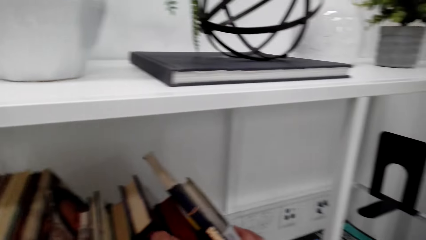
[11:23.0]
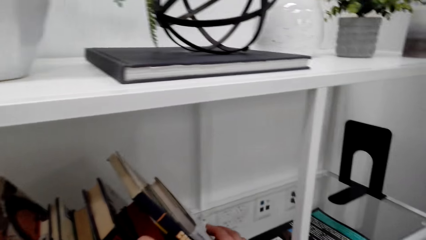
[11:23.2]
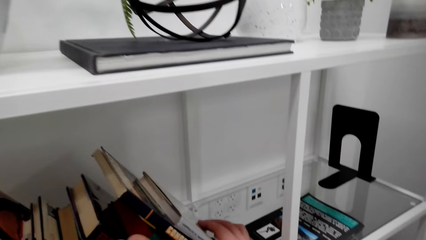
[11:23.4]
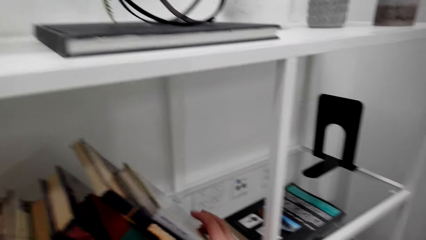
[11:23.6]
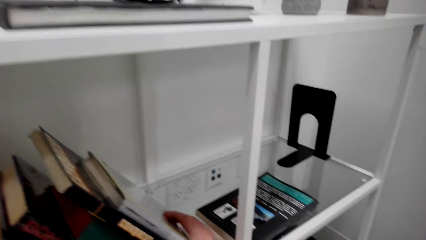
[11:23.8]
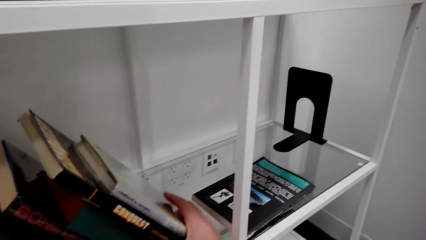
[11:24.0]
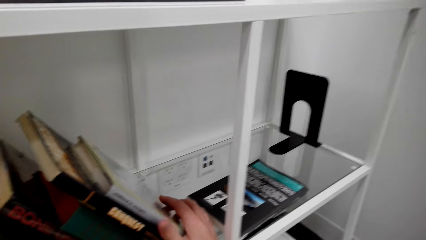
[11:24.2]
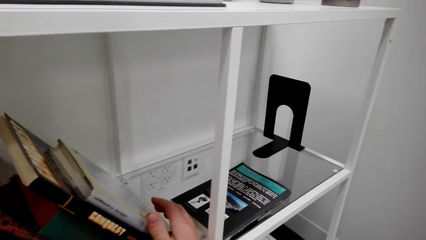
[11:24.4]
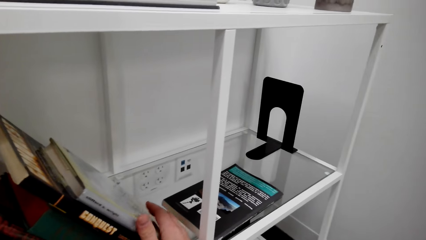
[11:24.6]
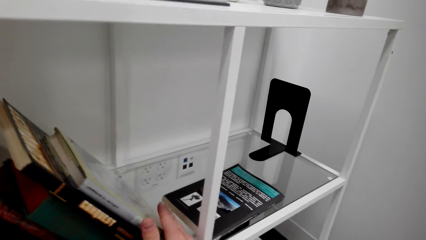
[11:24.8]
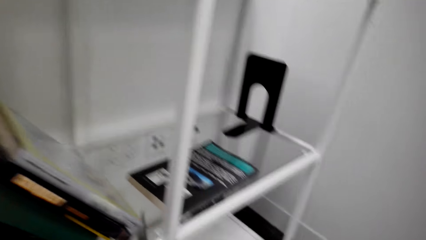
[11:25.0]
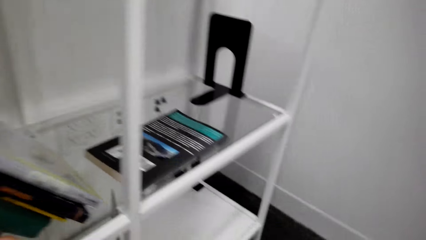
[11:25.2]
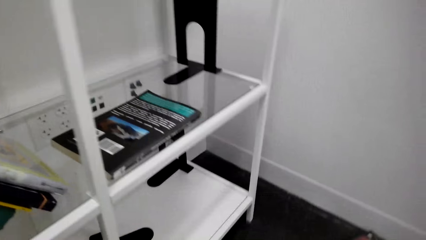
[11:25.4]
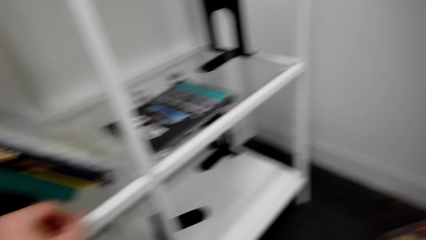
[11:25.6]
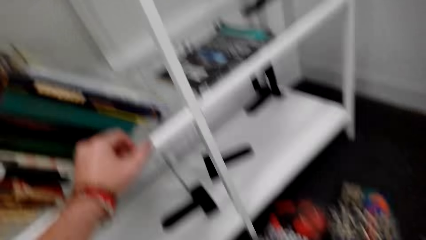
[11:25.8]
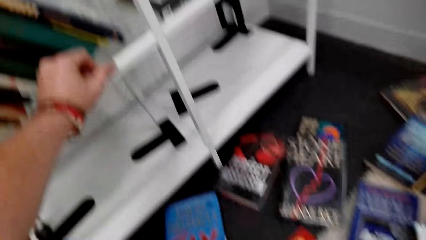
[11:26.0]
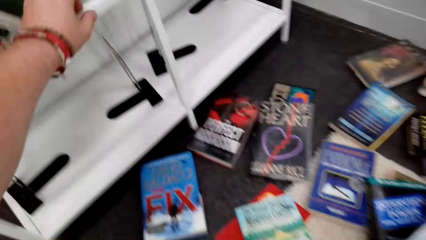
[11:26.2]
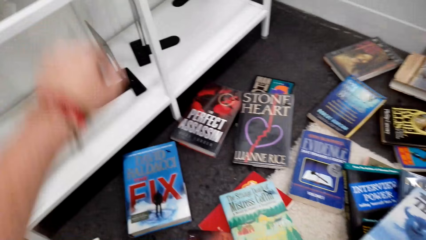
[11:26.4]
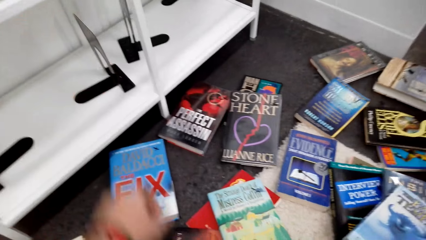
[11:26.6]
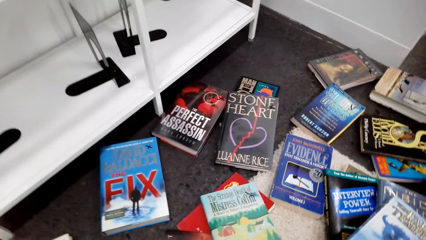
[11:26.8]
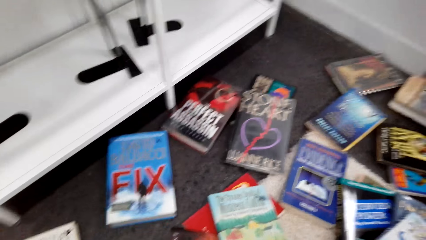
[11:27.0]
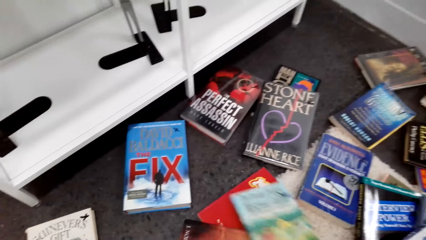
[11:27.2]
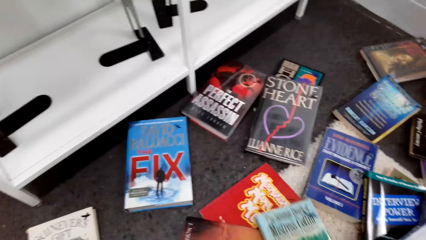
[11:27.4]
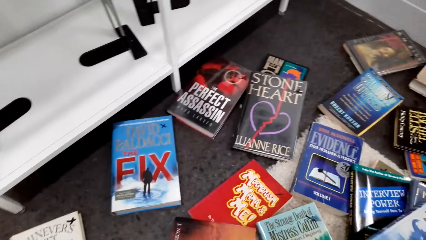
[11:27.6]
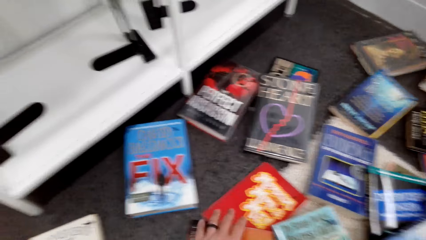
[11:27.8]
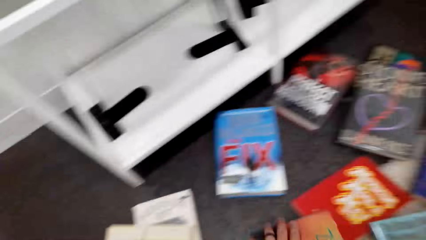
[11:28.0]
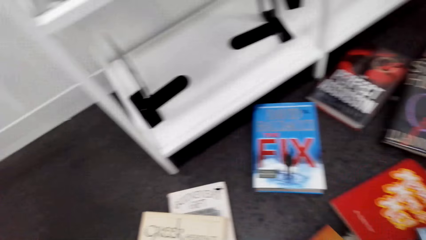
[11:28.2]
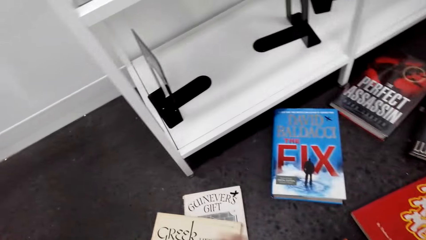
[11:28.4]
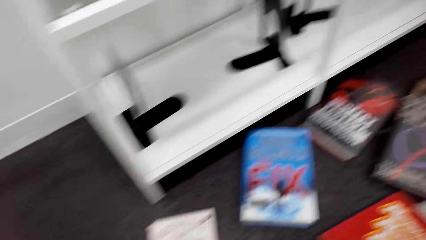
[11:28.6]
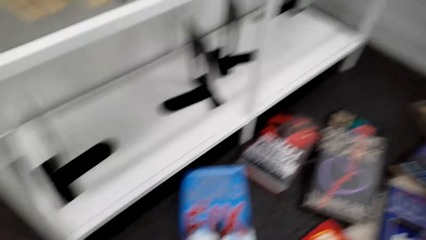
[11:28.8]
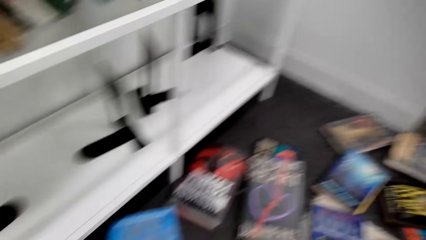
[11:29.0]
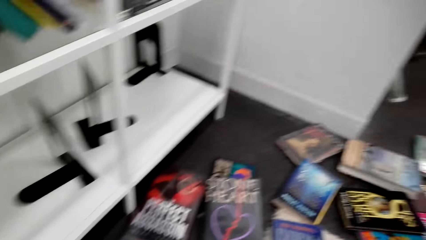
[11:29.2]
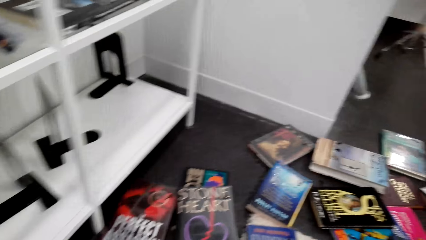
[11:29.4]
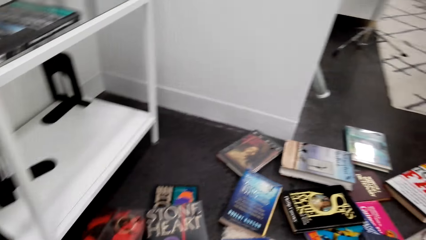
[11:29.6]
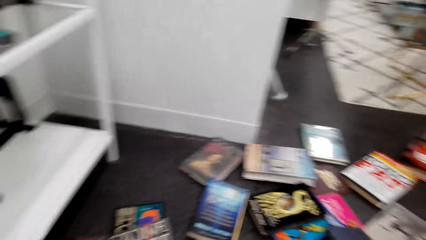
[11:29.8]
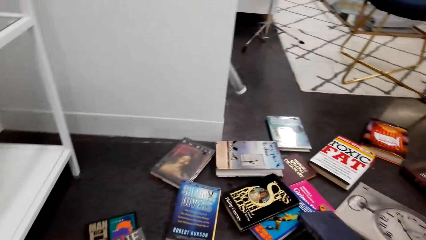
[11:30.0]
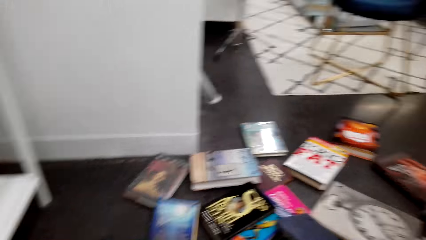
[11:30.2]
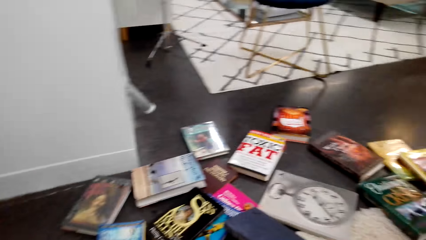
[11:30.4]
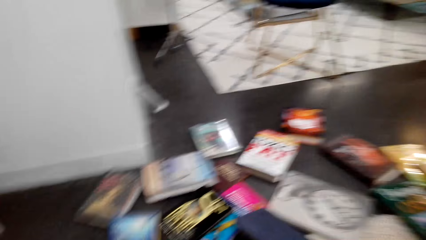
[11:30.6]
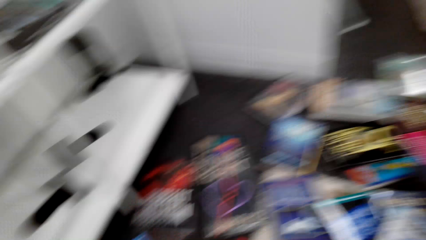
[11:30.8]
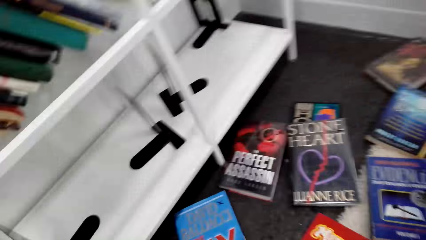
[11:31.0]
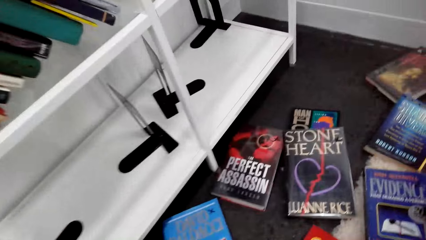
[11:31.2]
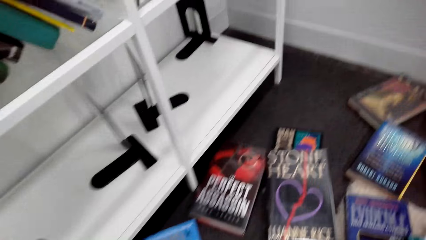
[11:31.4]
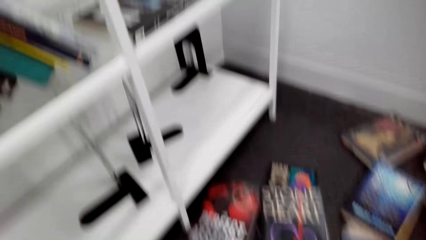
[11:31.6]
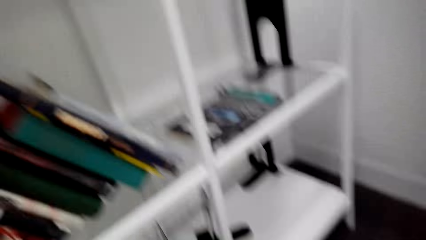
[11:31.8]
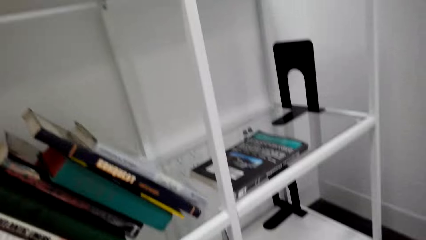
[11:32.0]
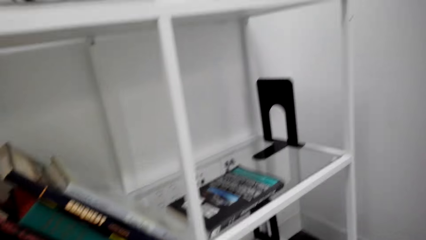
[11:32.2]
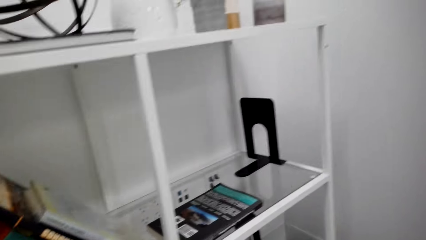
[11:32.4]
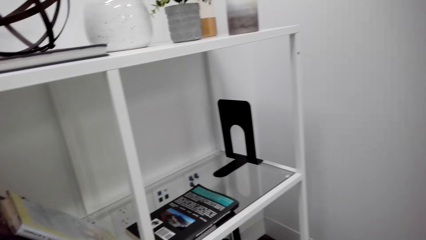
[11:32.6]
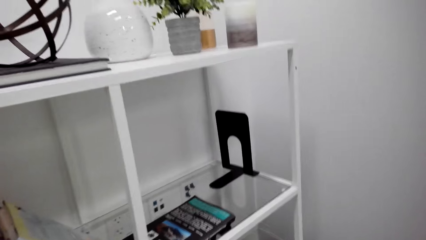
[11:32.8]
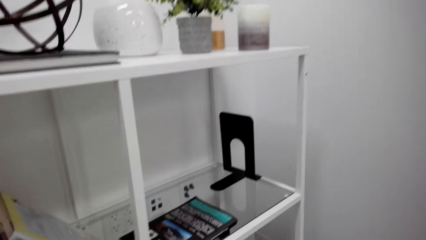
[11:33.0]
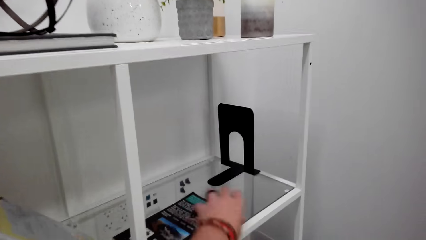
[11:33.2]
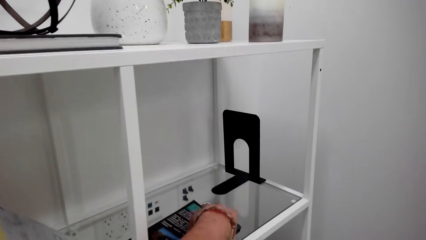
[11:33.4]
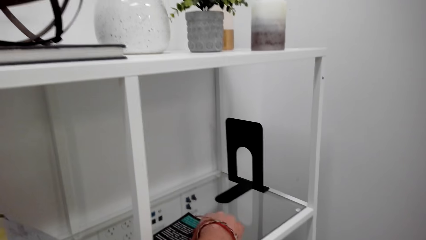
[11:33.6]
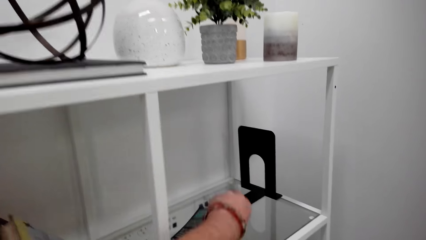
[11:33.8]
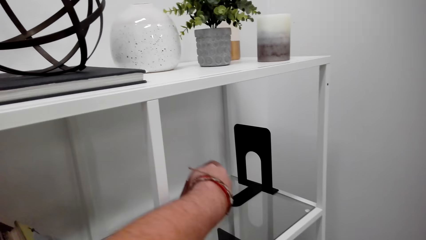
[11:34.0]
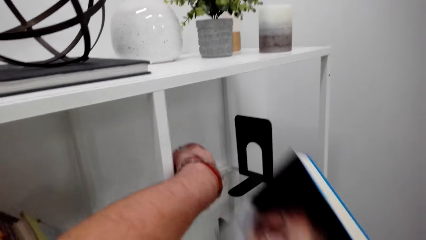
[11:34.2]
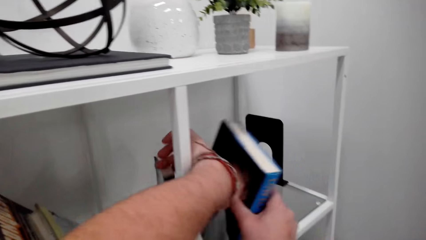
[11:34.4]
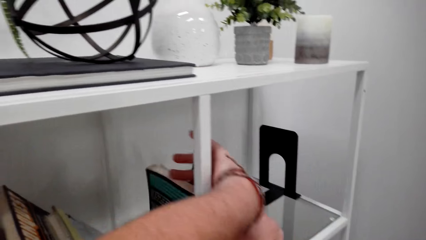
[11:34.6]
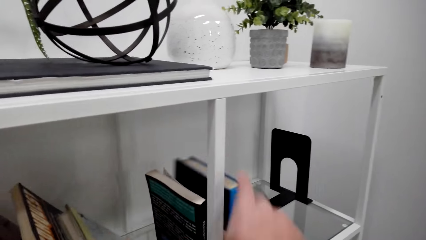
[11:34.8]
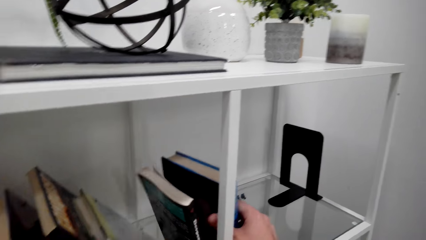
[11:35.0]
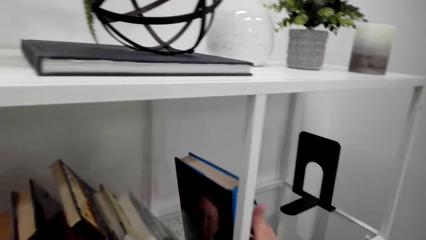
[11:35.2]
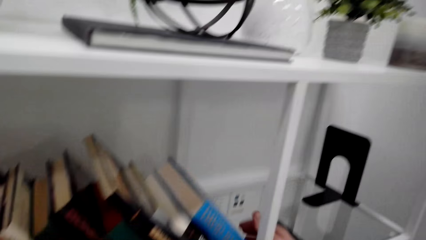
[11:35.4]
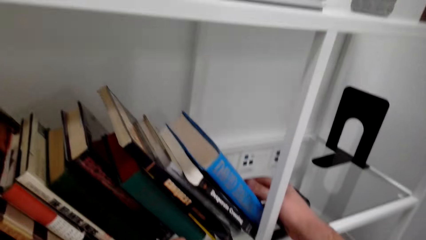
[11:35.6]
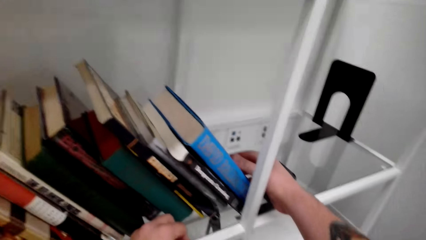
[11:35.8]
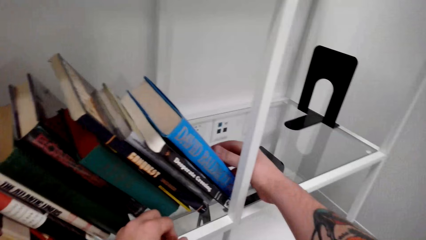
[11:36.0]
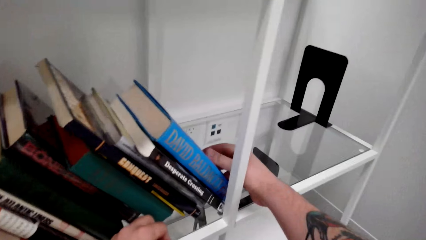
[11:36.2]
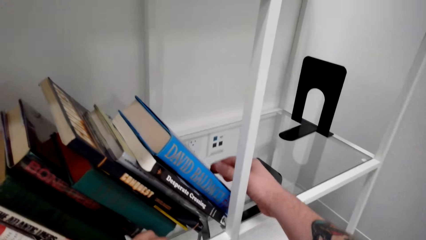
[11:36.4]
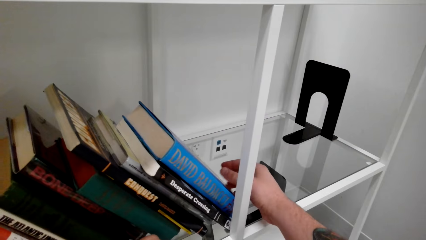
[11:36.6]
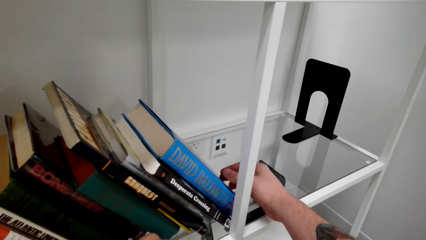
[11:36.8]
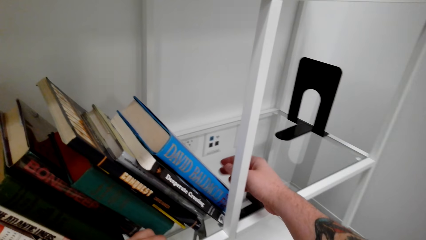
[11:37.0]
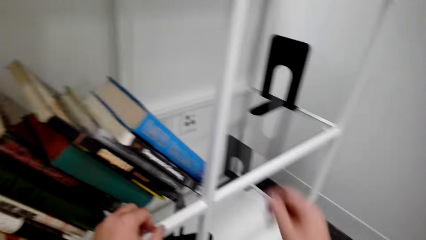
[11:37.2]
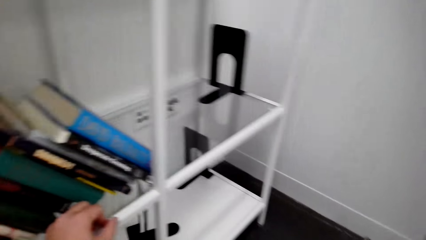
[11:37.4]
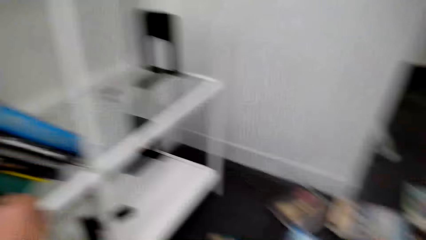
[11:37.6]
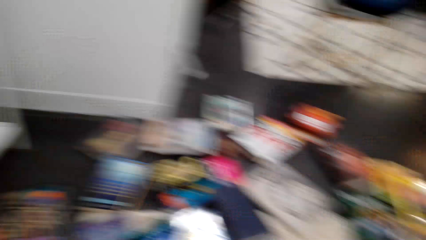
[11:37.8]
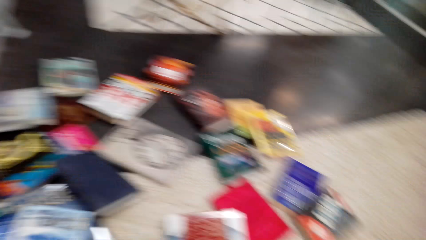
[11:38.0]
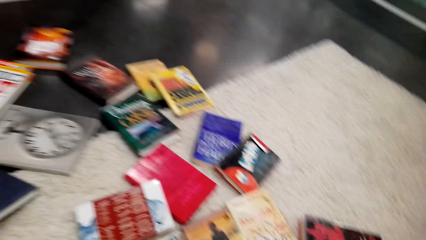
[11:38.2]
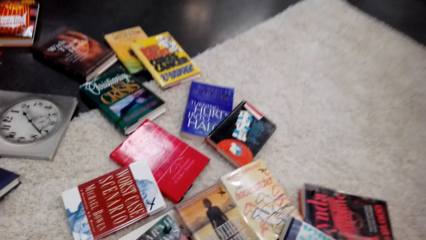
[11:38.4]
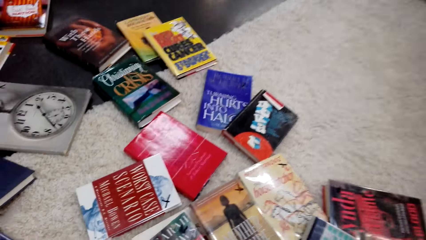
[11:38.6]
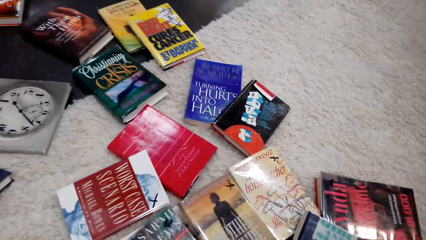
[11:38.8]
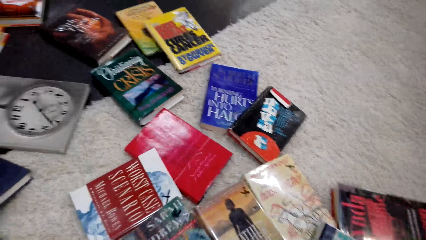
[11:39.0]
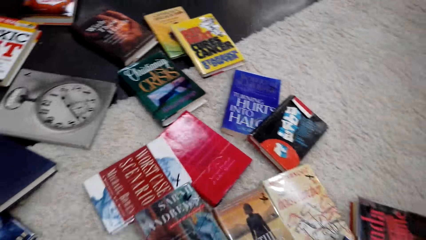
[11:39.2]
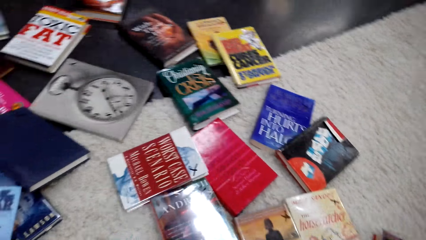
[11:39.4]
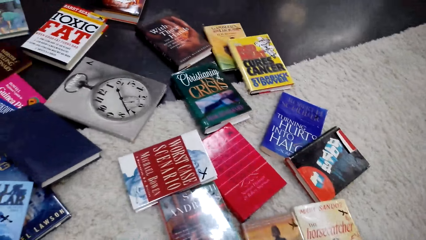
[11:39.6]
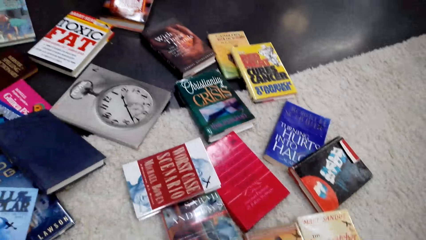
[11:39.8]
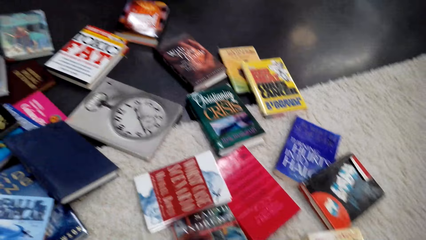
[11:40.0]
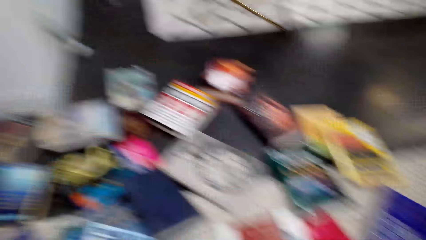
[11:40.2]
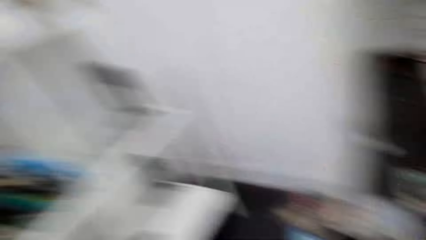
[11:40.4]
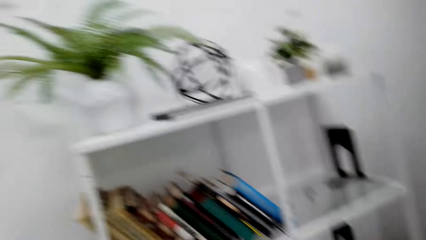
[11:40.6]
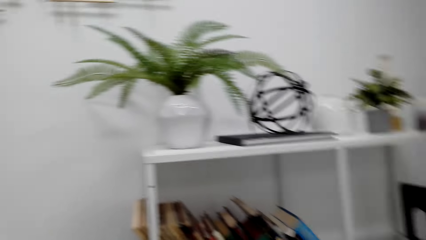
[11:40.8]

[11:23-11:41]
The camera wearer arranges the books on the bookshelf. They take the book on the floor. They look around. They pick up the book. They put the book on the bookshelf. They drop the book. They arrange the books. They look around. They move the books.
